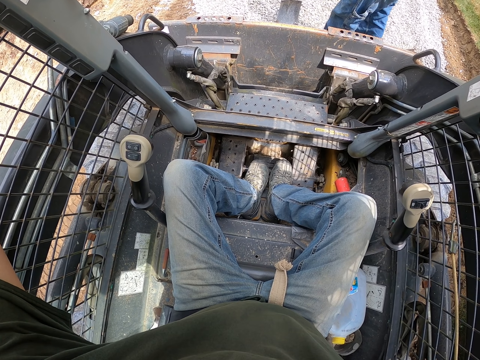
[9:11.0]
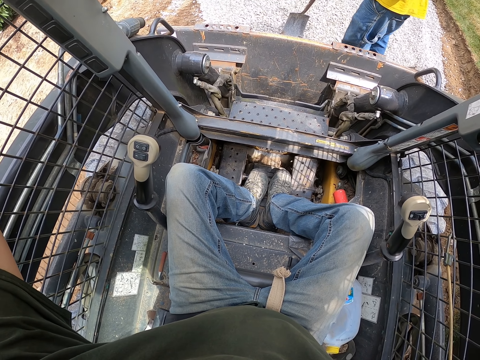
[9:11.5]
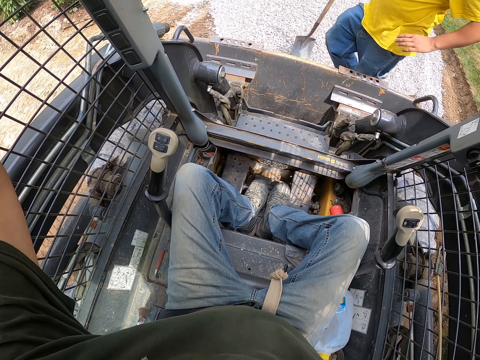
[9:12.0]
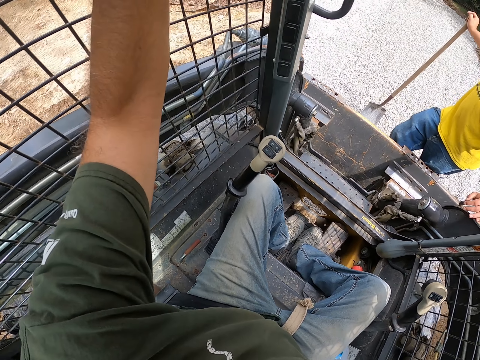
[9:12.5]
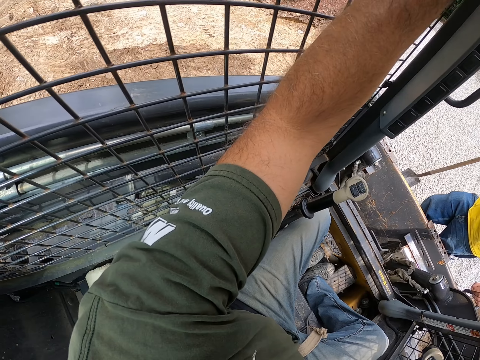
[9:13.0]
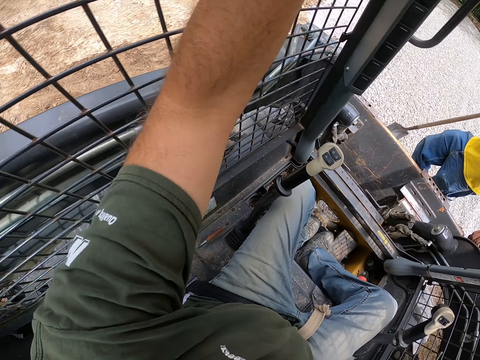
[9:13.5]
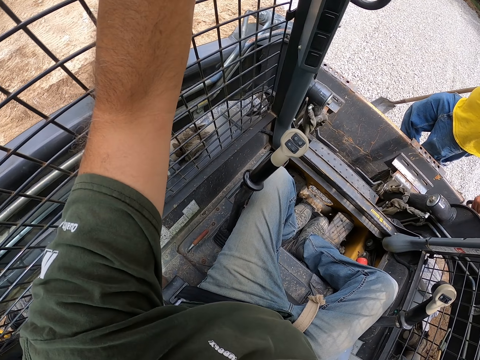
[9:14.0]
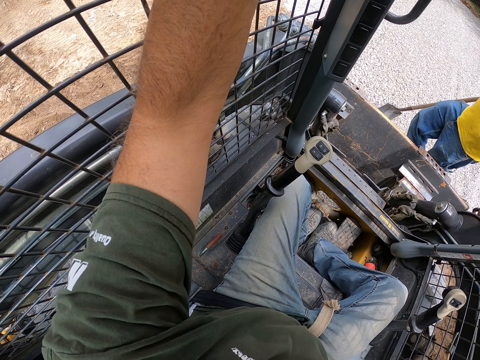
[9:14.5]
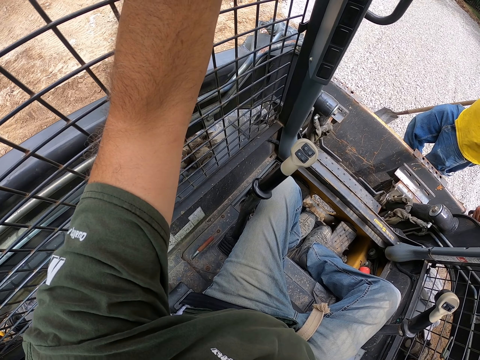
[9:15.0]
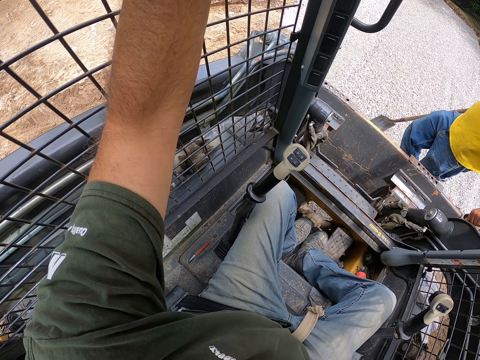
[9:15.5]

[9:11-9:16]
The camera wearer looks around the compound.

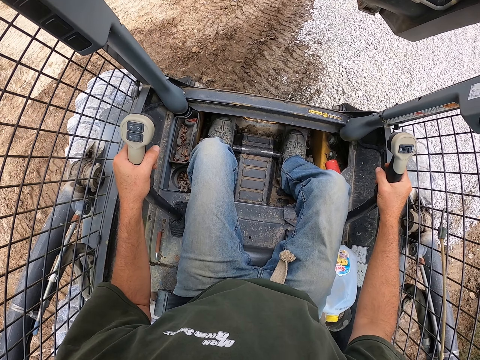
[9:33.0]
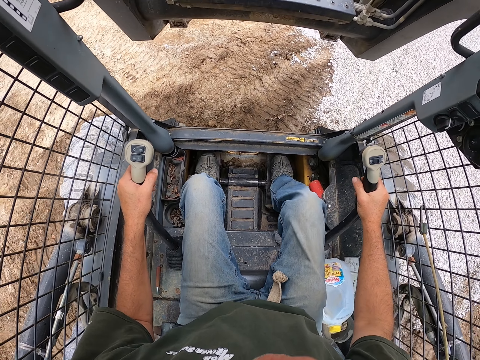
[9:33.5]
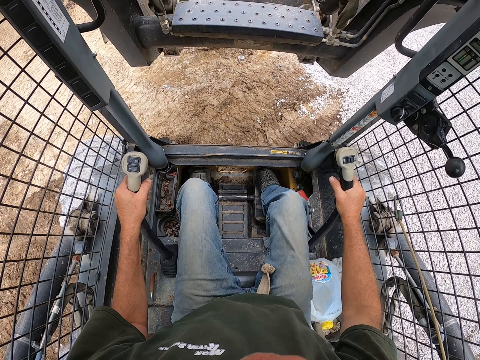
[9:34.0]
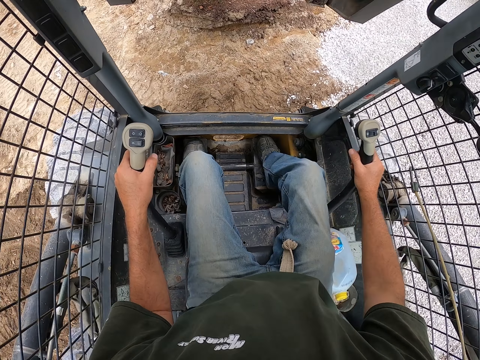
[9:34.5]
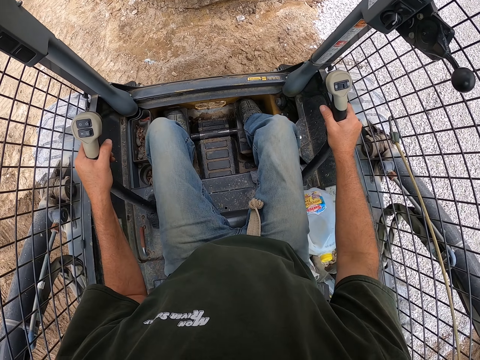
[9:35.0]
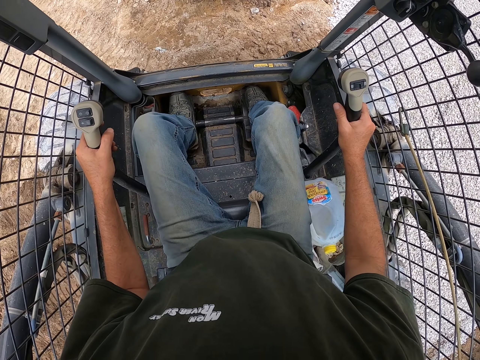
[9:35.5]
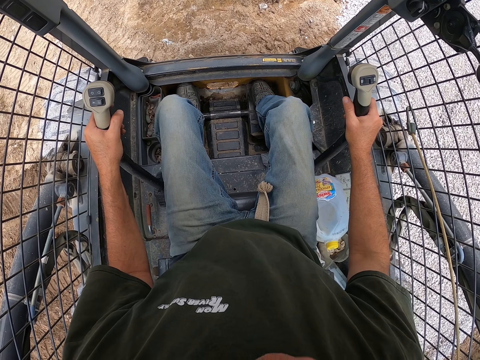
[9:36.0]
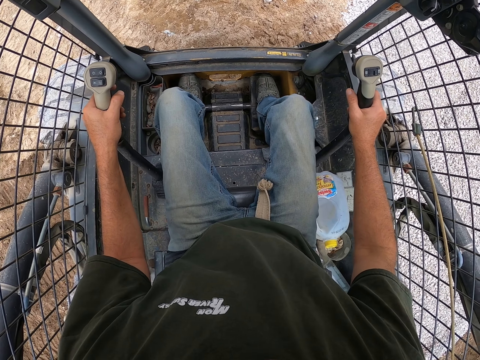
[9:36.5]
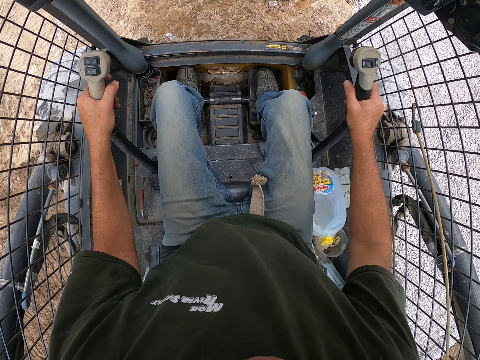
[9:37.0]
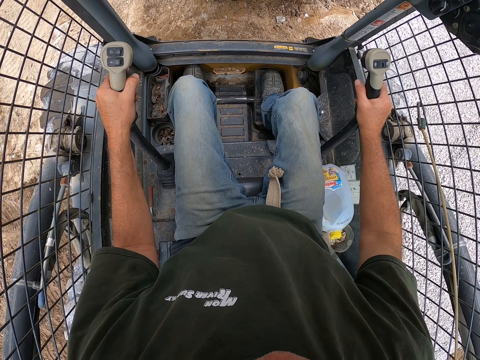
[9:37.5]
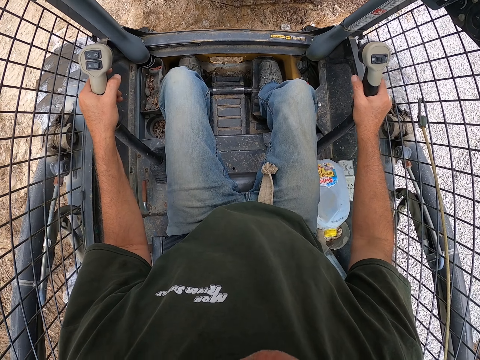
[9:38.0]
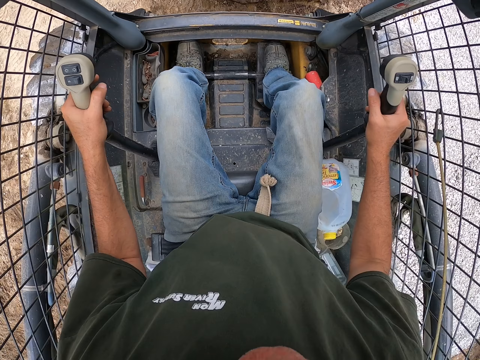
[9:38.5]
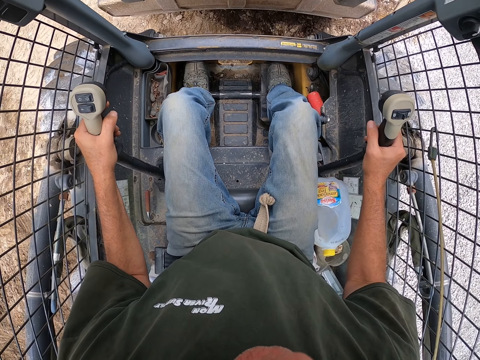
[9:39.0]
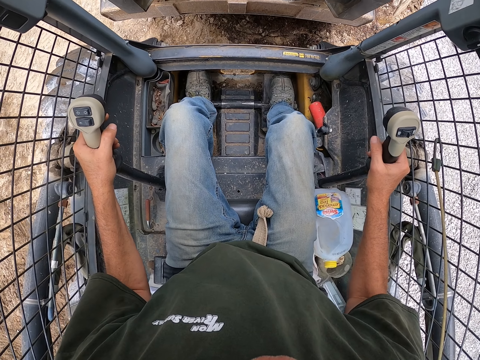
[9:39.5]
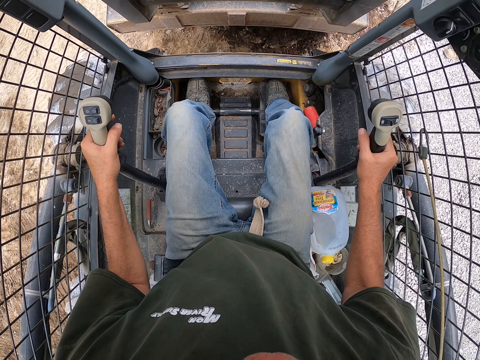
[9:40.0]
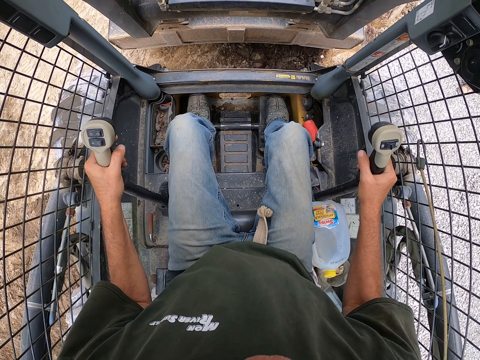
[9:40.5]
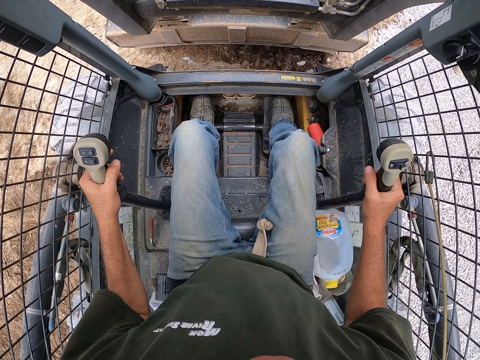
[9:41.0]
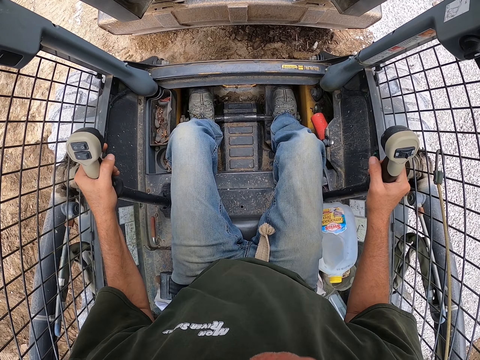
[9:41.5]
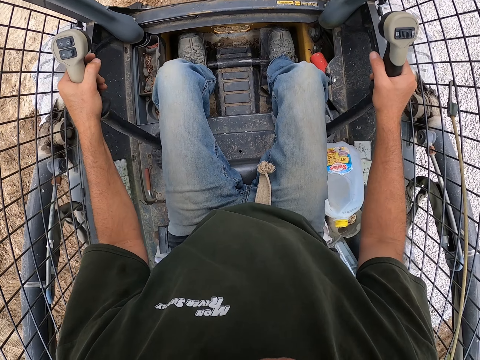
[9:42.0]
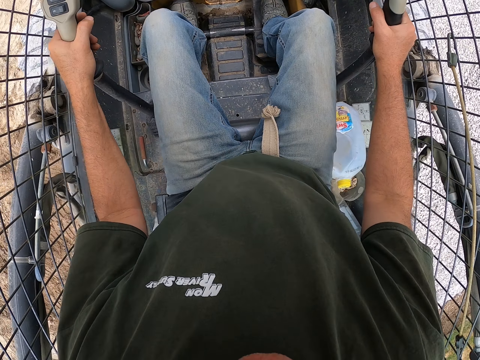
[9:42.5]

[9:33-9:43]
The camera wearer drives a skid steer or truck. They fix the ground with the truck. They pull soil with the skid steer. They drive the truck backwards.

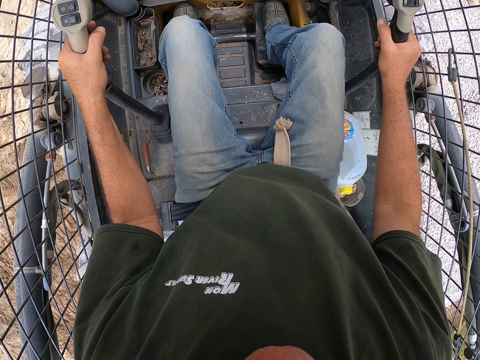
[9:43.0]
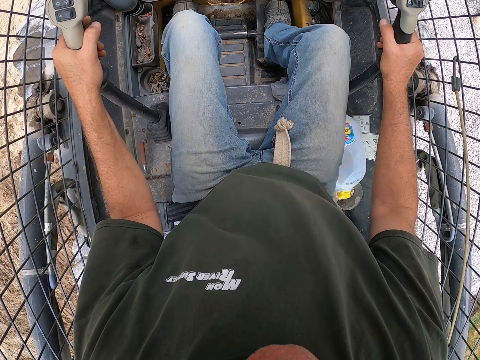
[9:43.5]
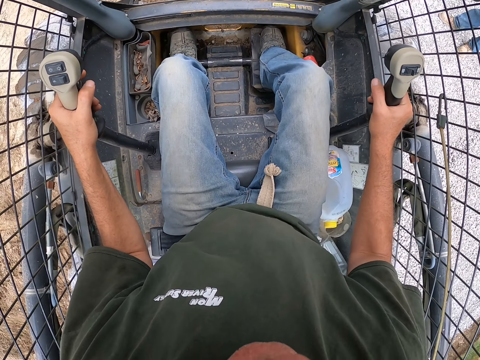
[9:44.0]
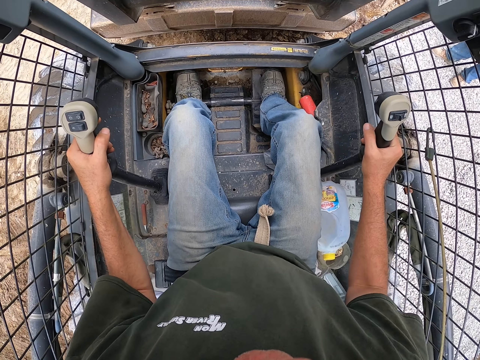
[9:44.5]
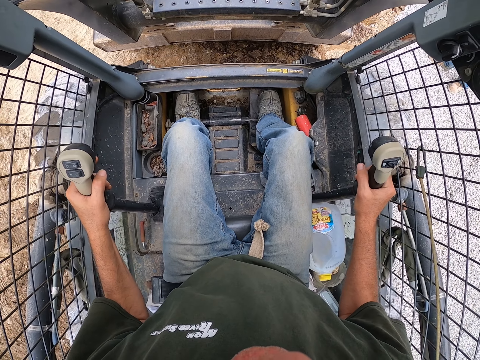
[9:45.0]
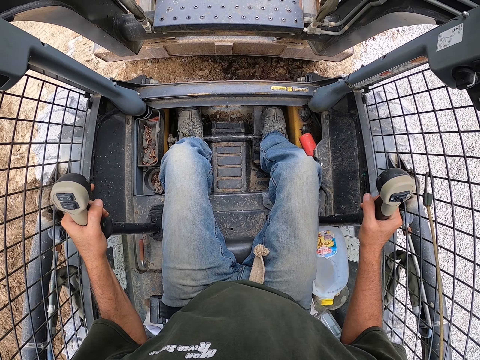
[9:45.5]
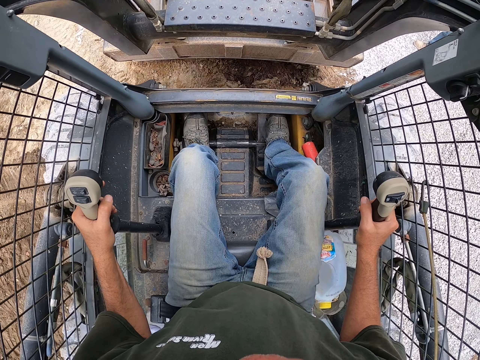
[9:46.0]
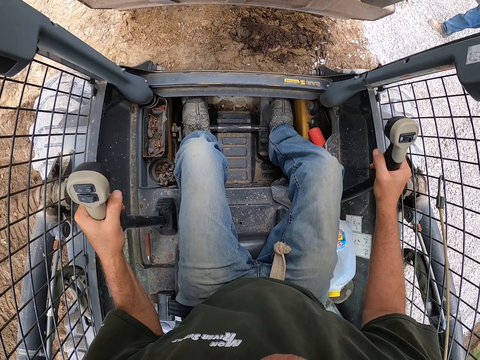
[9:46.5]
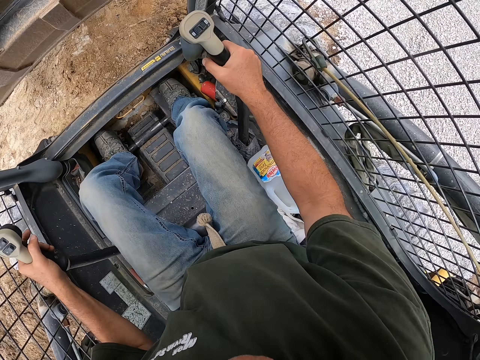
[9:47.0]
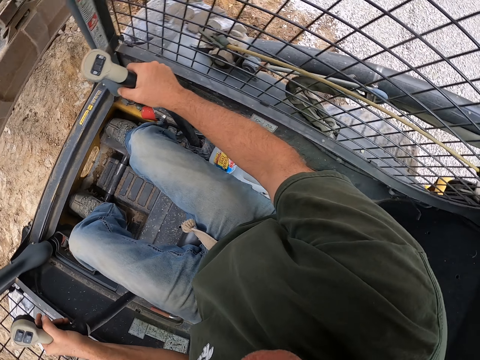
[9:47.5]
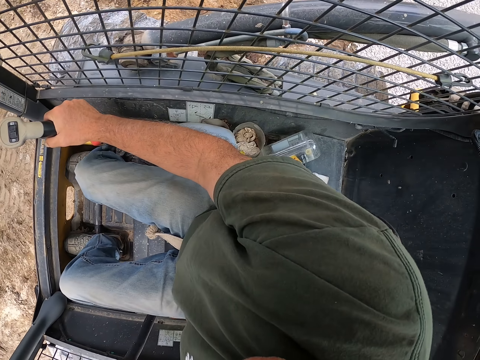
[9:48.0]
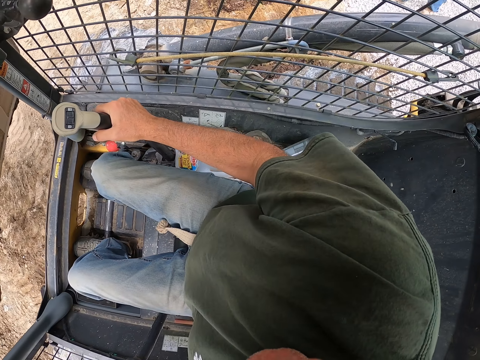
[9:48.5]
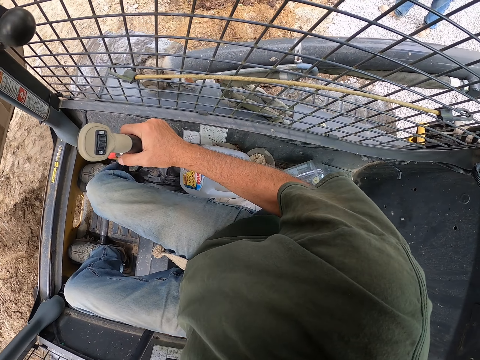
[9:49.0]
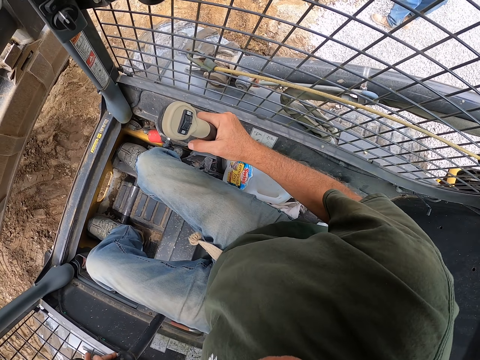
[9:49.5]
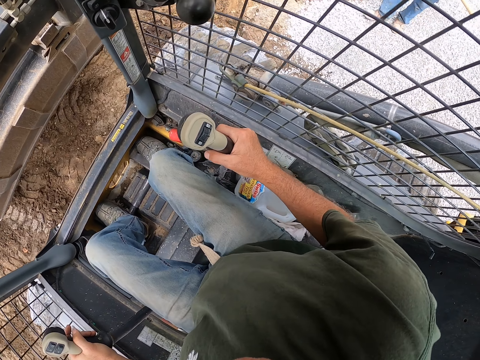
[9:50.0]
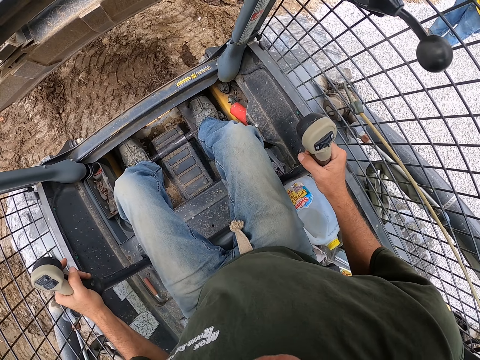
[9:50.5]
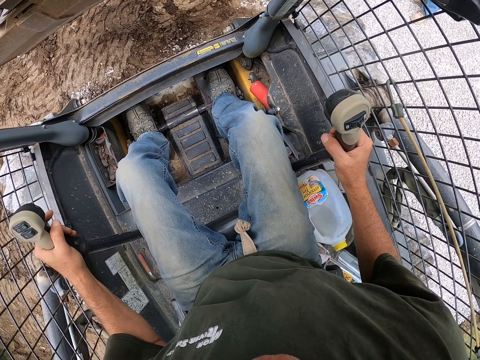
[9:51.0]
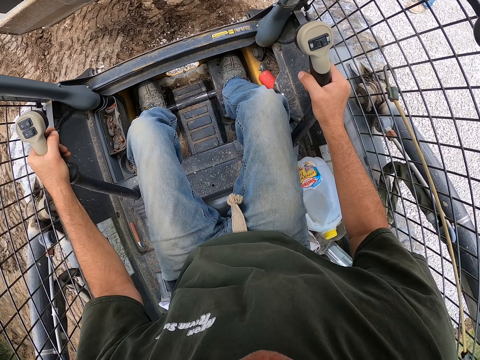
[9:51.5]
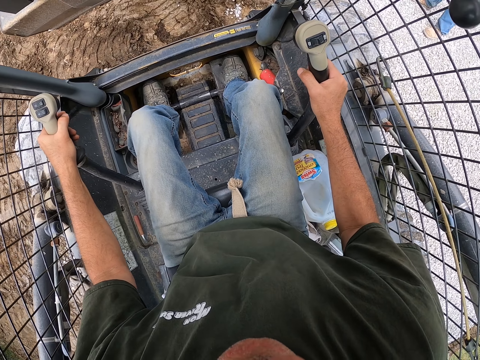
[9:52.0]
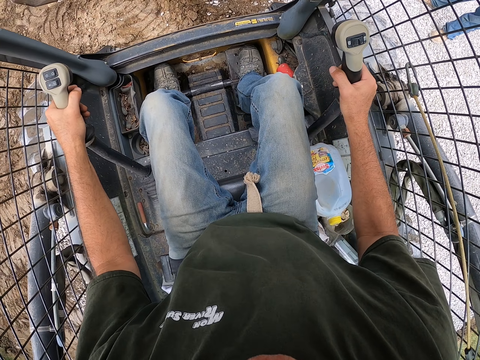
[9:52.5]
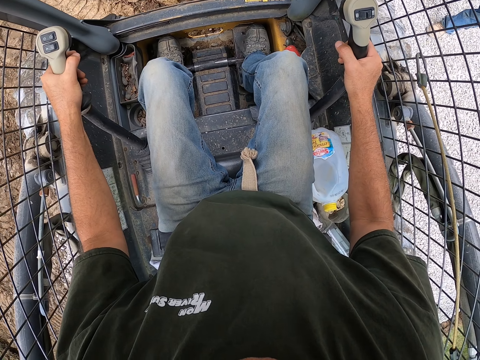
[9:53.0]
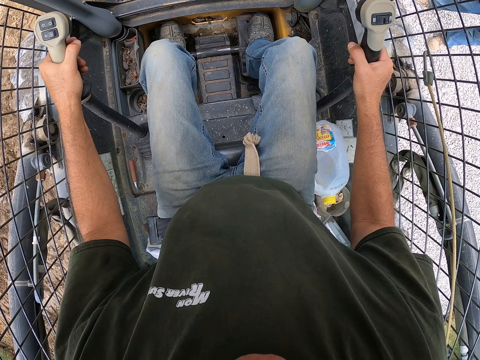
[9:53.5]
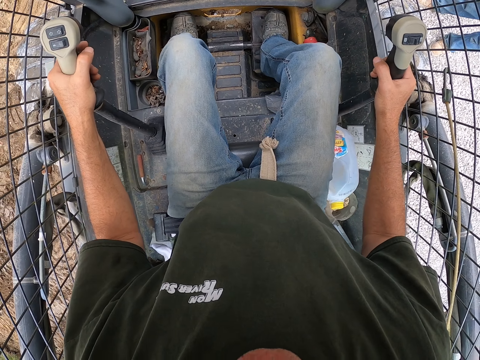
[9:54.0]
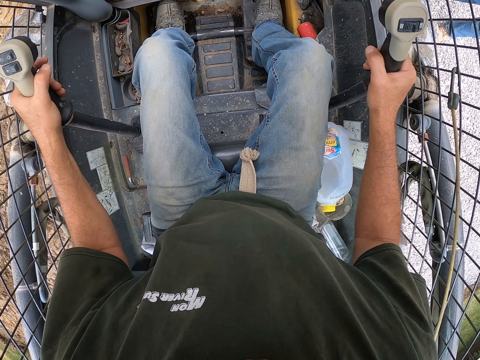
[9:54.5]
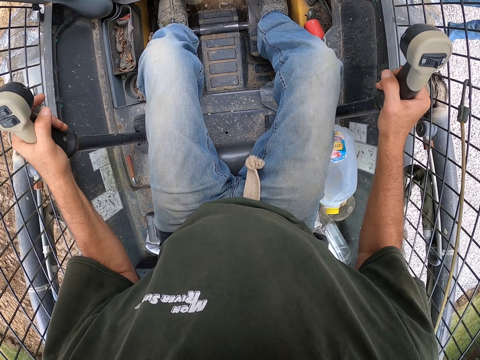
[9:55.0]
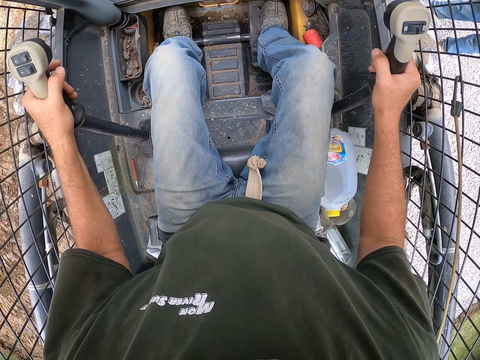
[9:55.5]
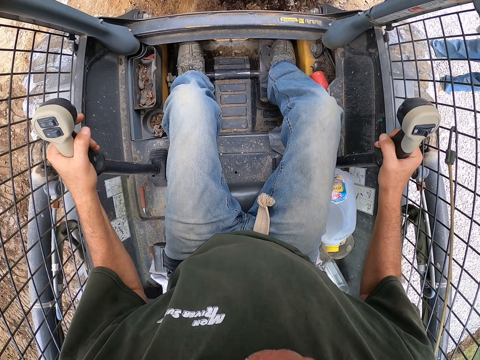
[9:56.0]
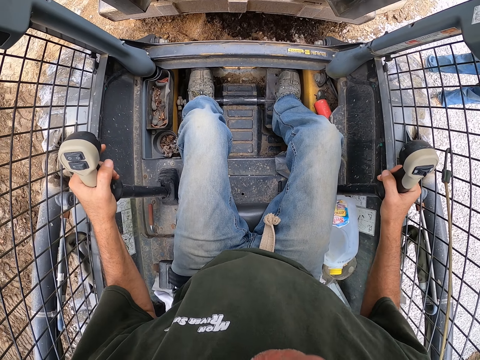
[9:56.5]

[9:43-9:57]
The camera wearer fixes the ground with the truck. They drive the truck backwards. They pull soil with a skid steer. They turn the truck. They drive the skid steer. They fix the truck. They drive the truck backwards.
